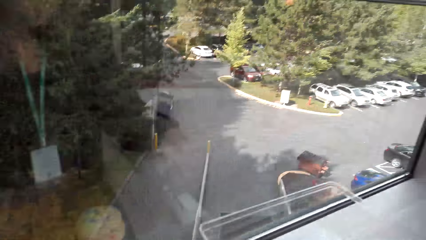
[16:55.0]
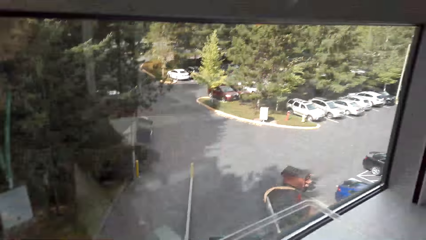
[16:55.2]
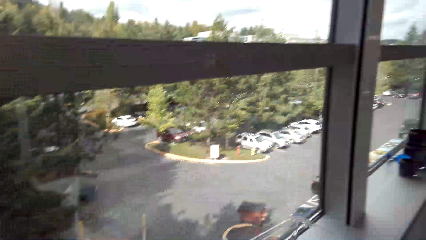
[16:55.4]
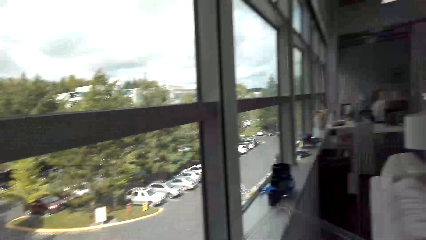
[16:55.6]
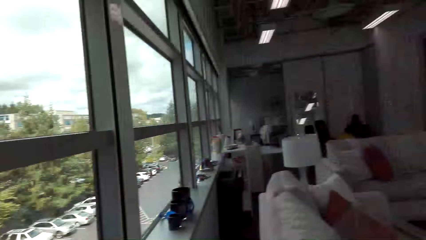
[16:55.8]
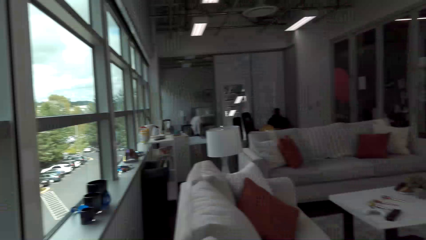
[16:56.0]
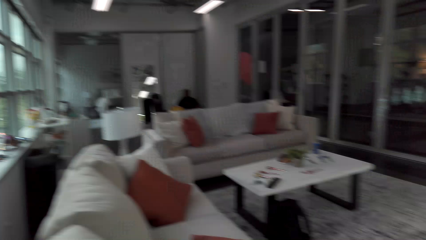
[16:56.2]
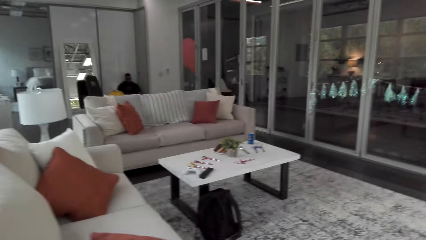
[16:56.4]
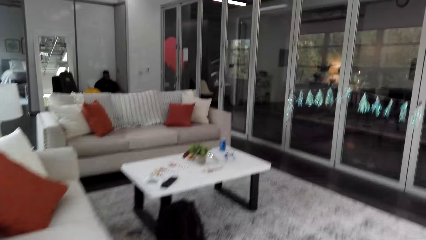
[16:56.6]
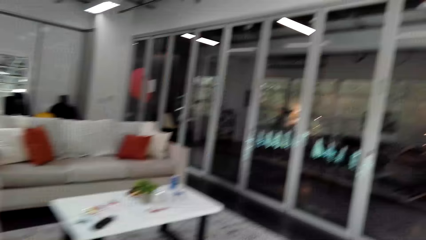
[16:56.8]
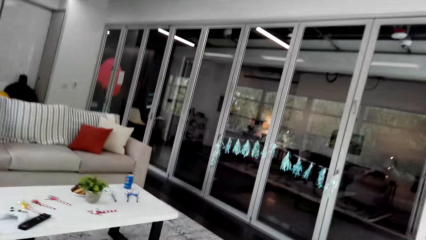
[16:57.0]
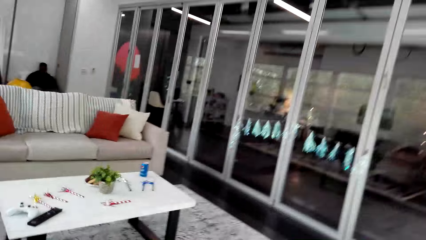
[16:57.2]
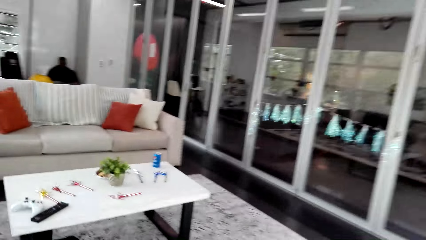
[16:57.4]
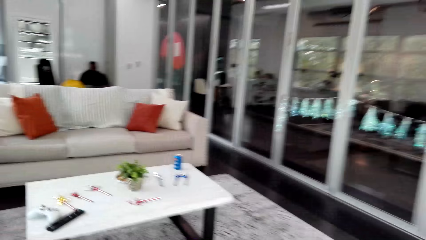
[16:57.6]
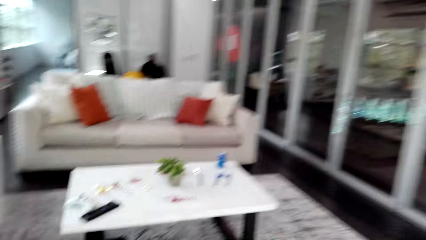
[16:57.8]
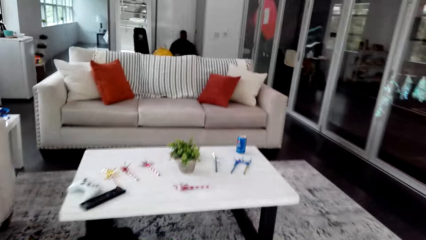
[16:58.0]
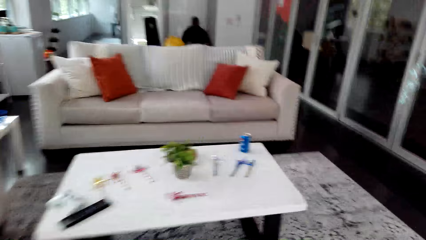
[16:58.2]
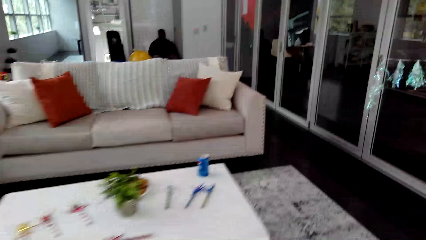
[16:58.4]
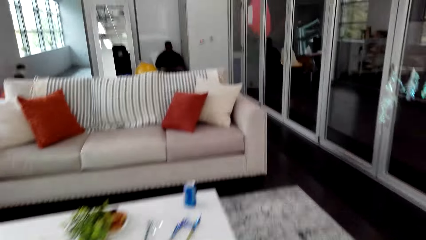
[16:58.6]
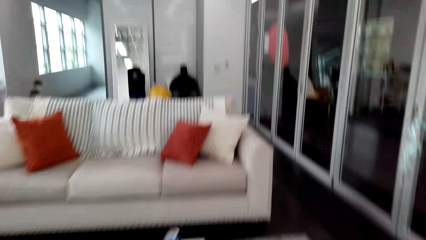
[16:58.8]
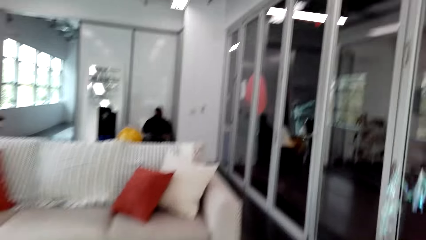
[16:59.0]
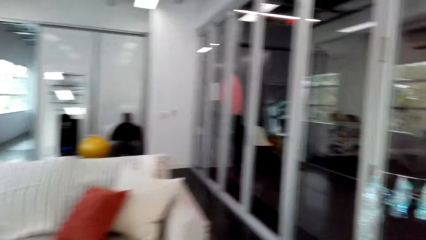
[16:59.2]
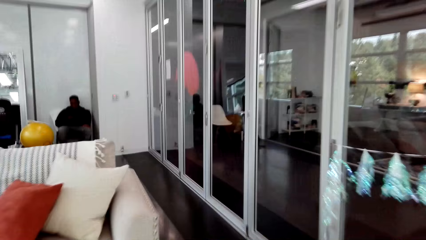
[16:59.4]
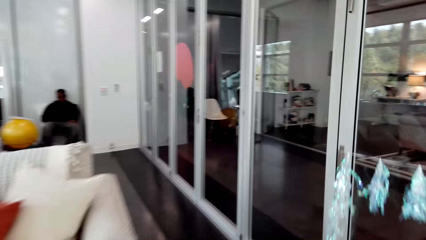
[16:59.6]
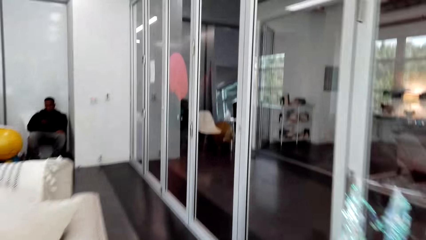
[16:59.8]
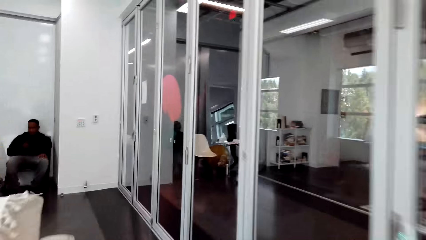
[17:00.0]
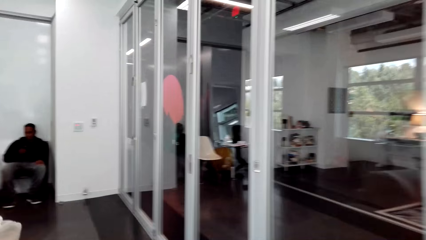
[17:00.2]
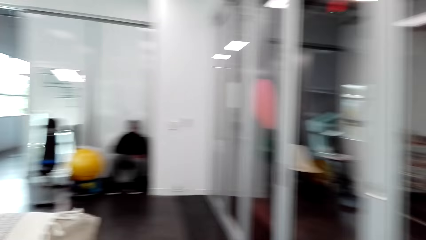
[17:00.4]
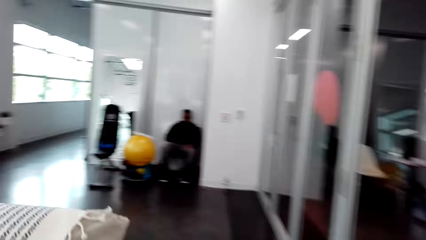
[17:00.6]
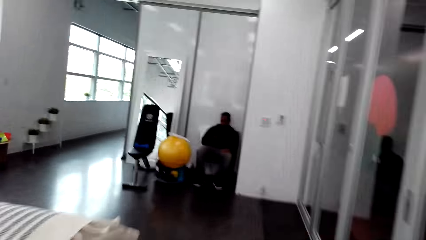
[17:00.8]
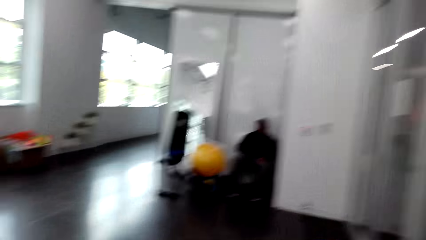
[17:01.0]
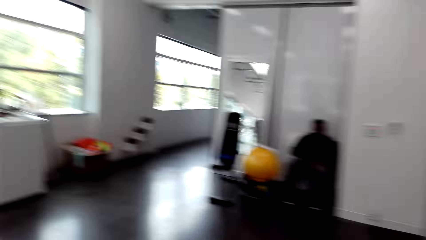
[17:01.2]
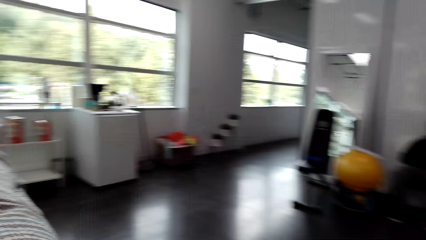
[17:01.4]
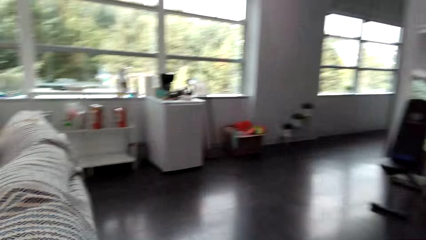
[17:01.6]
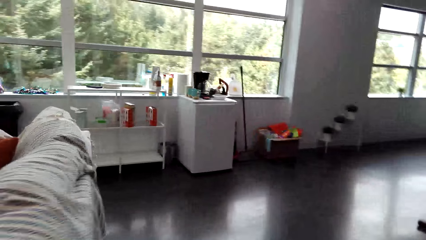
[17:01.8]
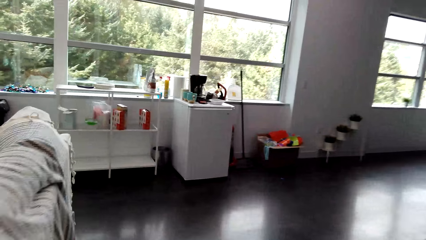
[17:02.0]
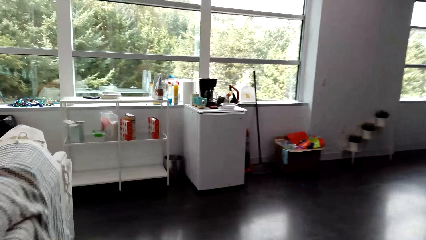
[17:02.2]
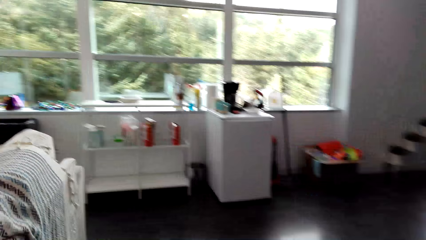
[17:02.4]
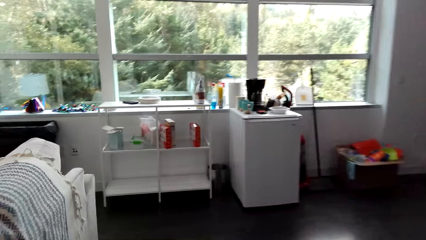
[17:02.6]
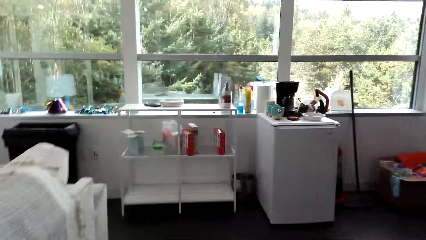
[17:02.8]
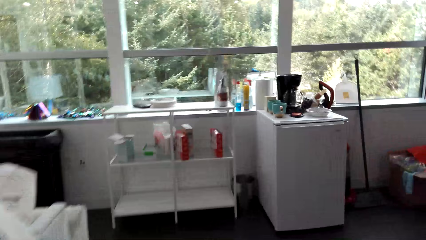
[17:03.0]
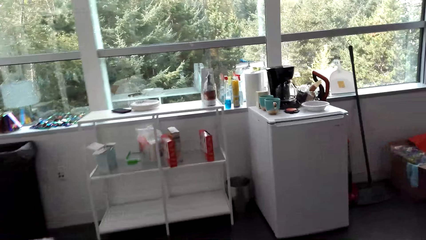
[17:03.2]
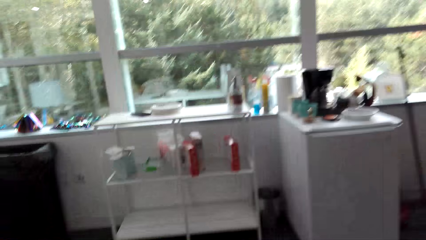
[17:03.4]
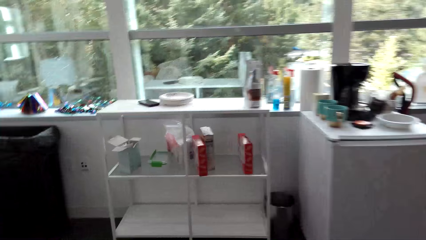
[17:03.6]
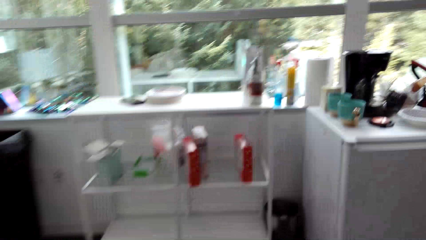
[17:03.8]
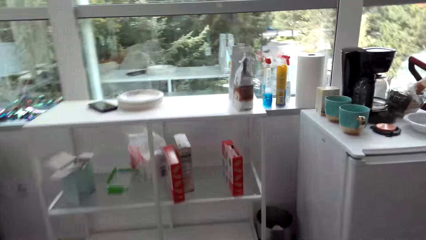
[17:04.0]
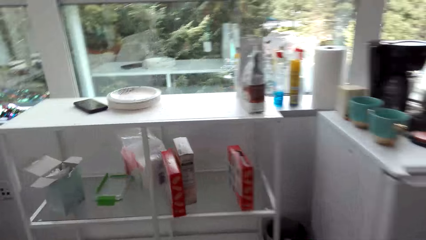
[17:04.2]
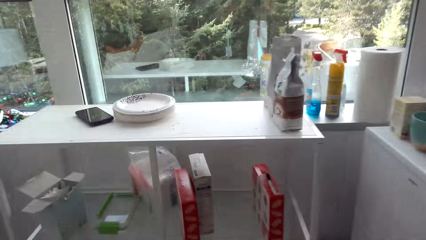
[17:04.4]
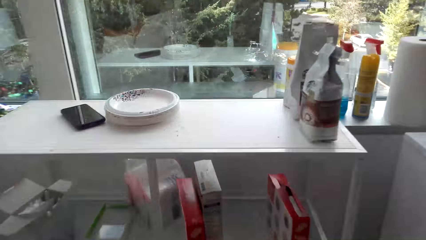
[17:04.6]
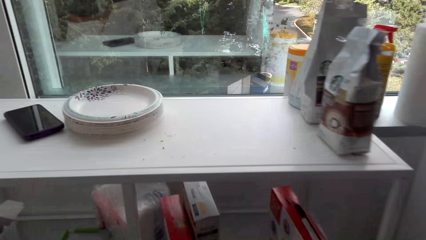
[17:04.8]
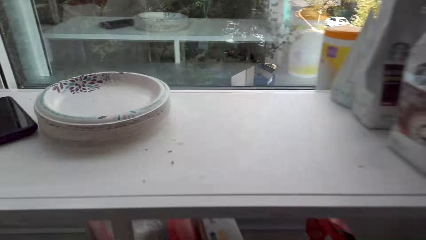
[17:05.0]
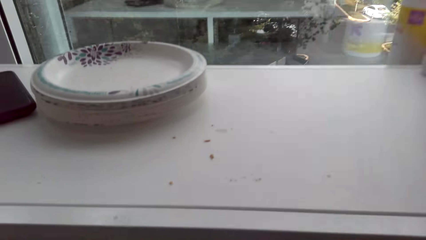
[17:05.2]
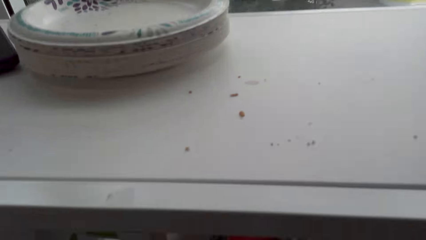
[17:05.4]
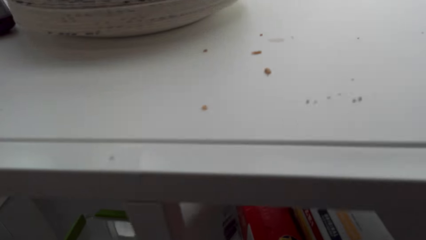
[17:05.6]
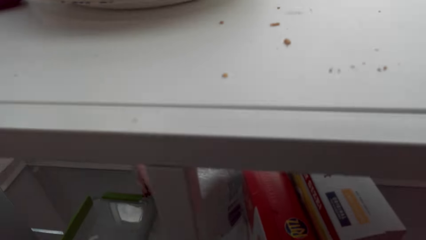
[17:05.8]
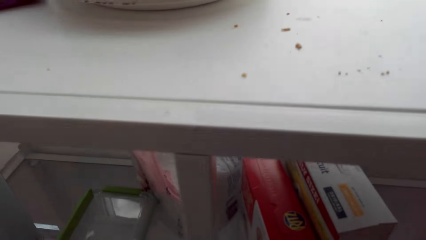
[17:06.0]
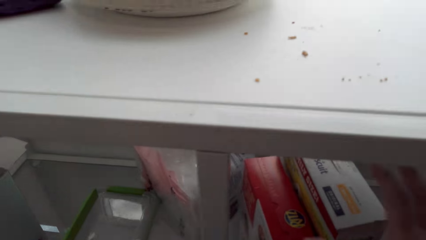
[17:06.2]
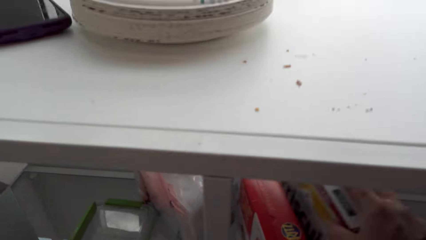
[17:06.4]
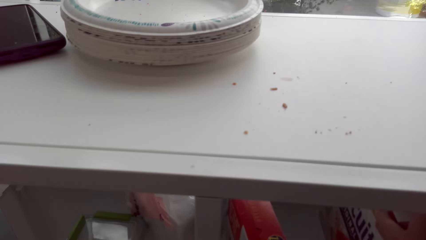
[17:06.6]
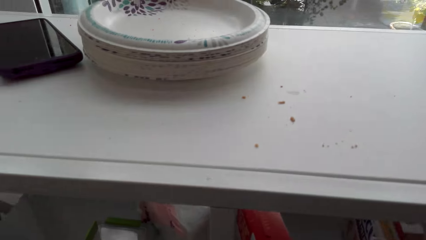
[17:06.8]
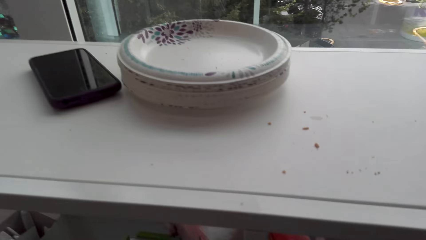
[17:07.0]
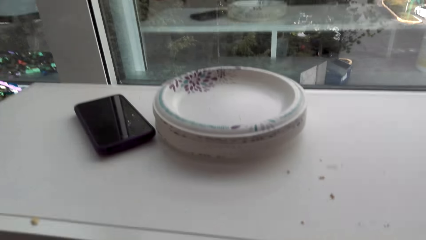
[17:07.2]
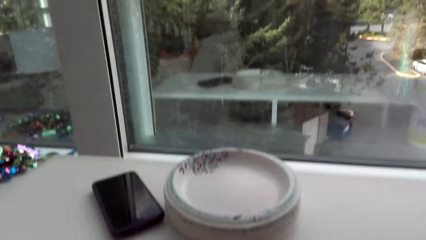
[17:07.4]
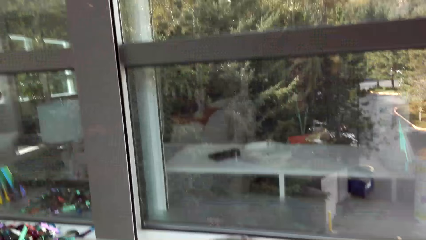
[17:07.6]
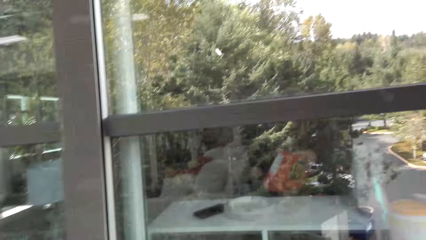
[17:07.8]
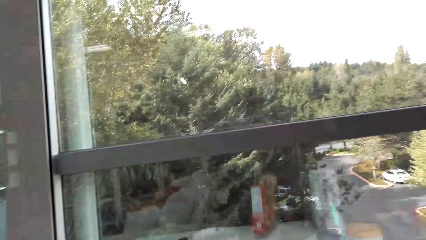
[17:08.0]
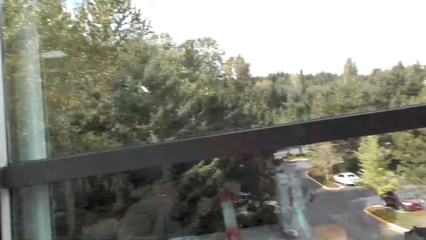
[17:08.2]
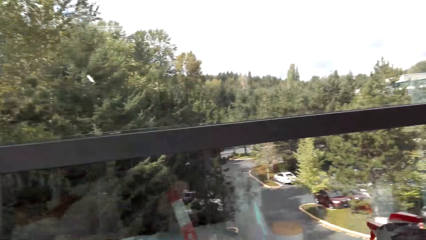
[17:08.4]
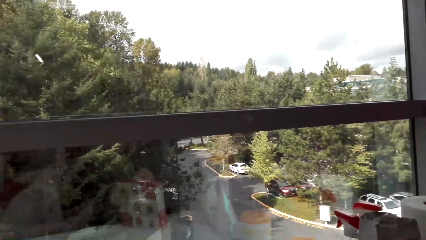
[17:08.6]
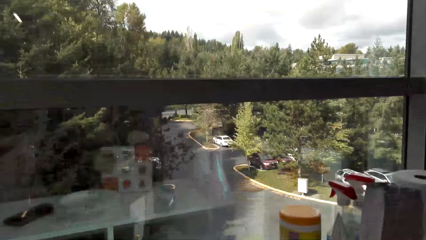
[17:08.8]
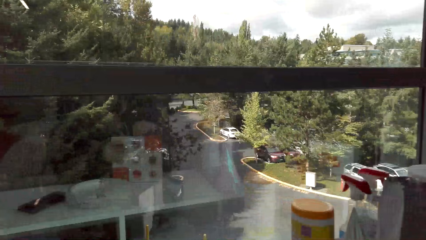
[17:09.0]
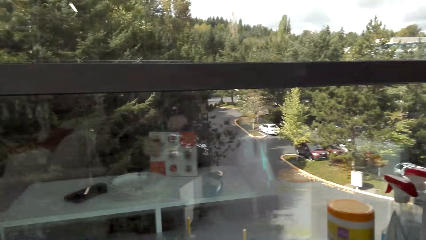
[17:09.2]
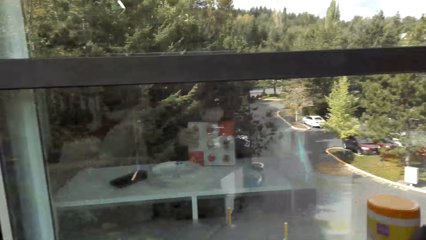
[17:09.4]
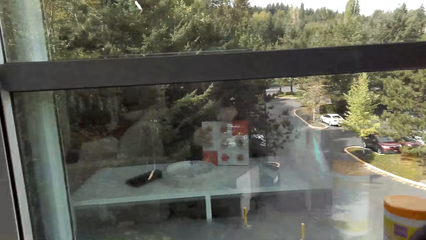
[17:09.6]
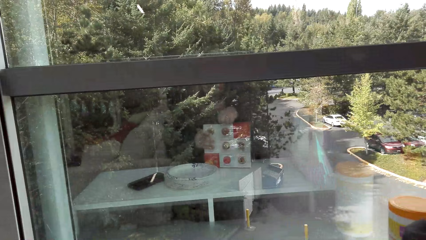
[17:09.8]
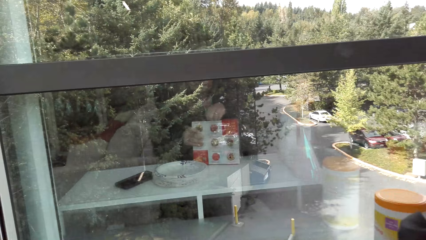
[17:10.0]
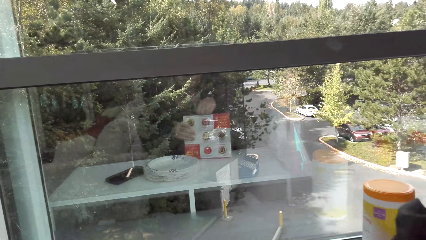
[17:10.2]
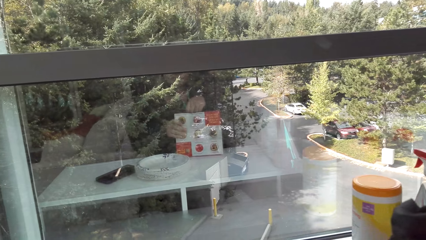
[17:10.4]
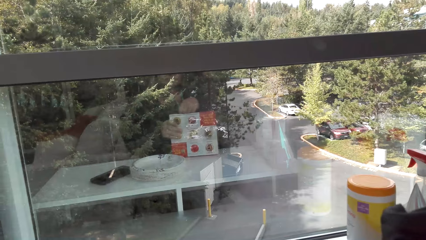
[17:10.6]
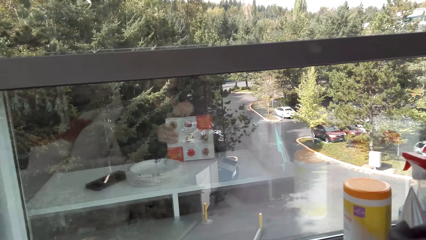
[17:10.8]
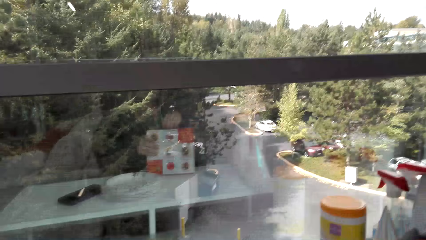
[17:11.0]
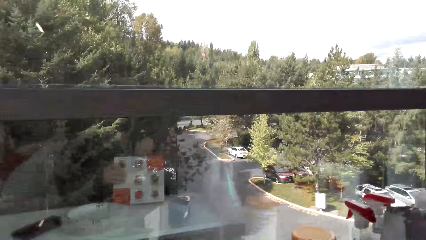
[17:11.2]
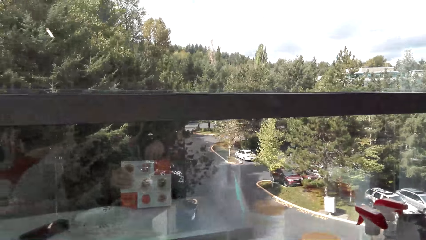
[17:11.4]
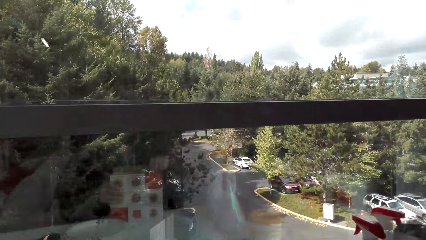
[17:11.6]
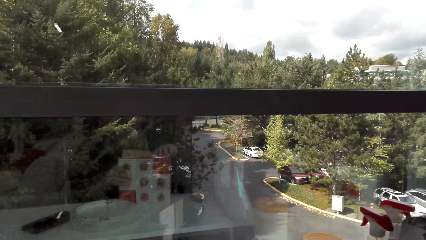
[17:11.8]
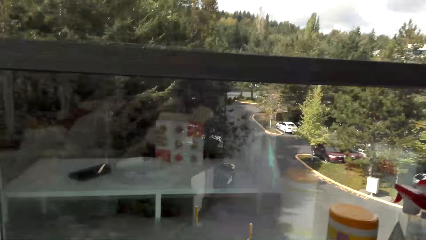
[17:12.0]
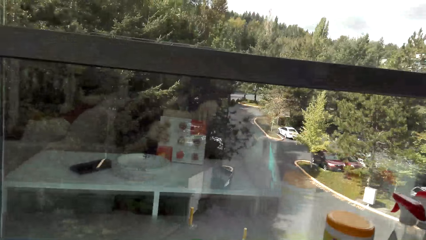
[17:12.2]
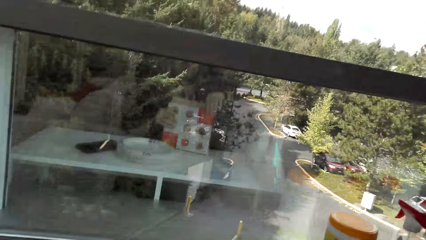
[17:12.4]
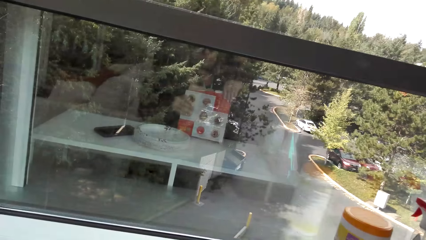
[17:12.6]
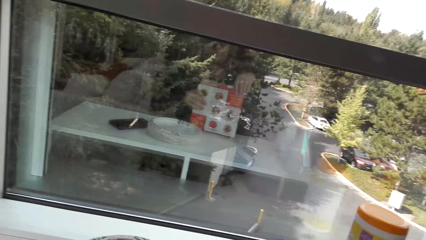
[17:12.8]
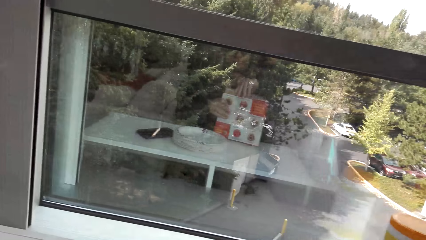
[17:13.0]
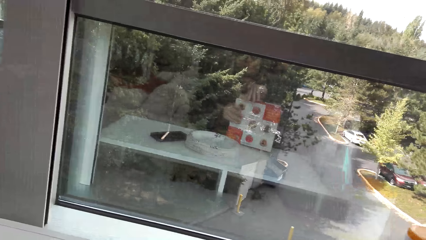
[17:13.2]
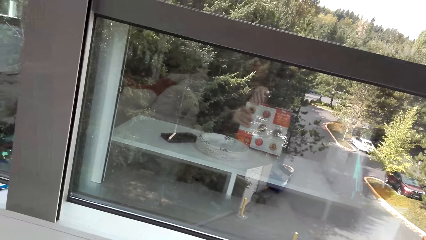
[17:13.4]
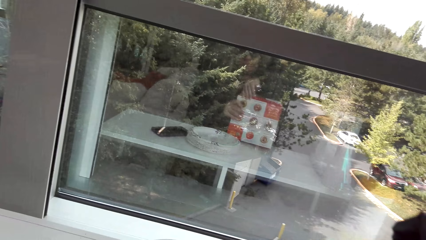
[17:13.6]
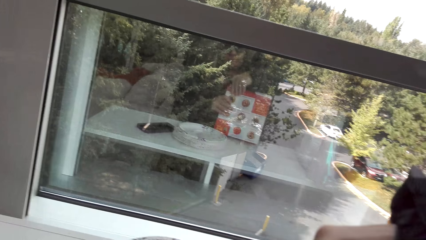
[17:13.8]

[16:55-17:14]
The camera wearer walks around the room. They take a box of biscuits. They open the box of biscuits.
